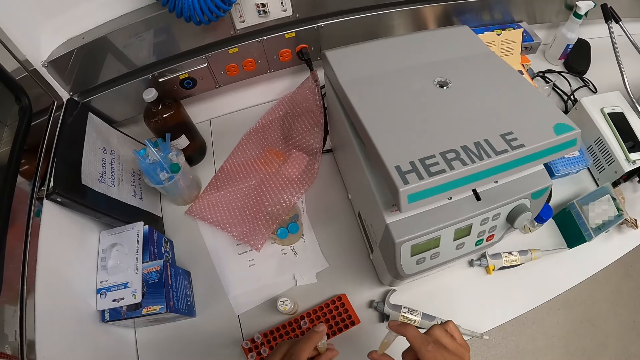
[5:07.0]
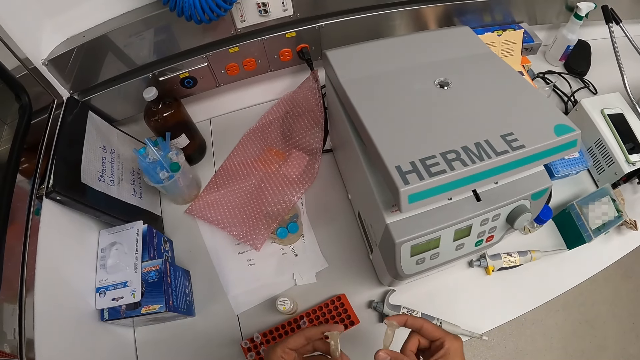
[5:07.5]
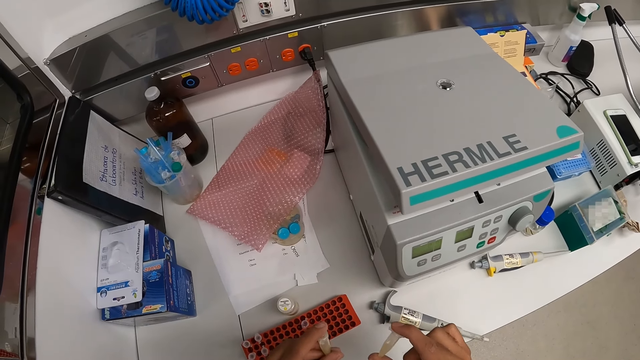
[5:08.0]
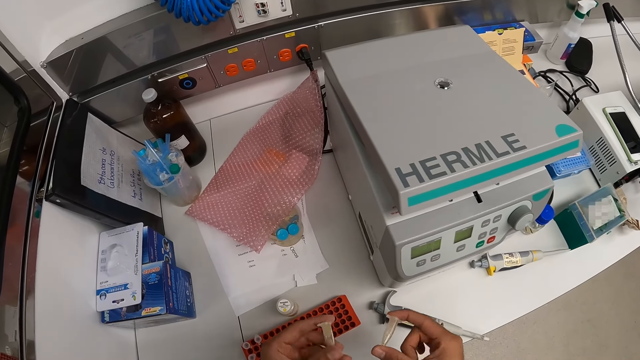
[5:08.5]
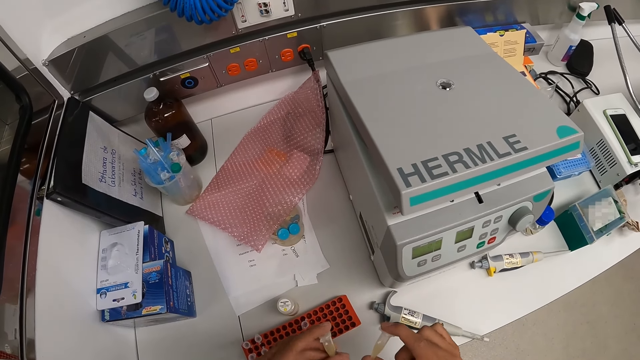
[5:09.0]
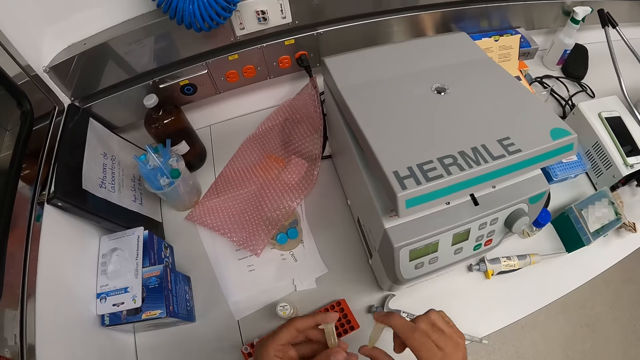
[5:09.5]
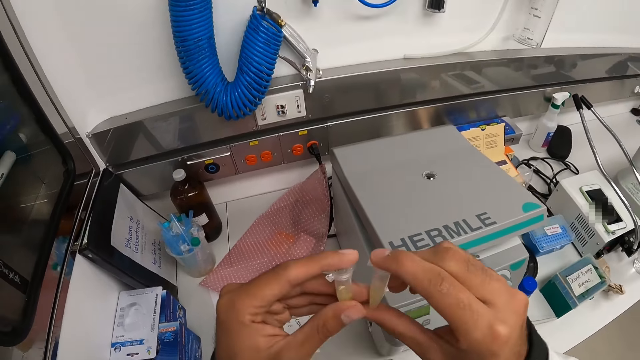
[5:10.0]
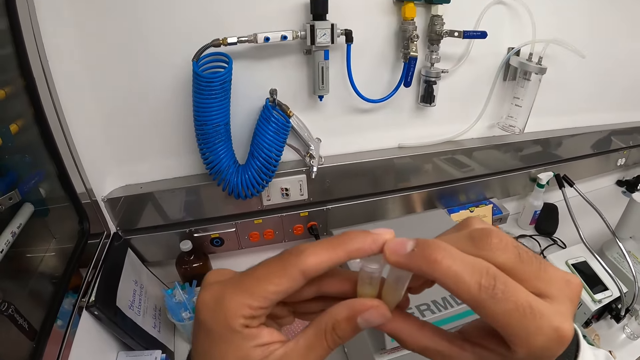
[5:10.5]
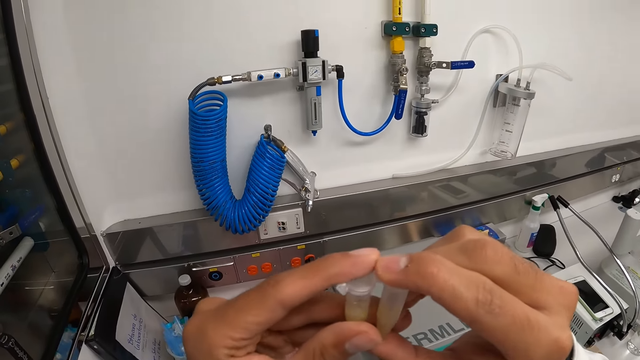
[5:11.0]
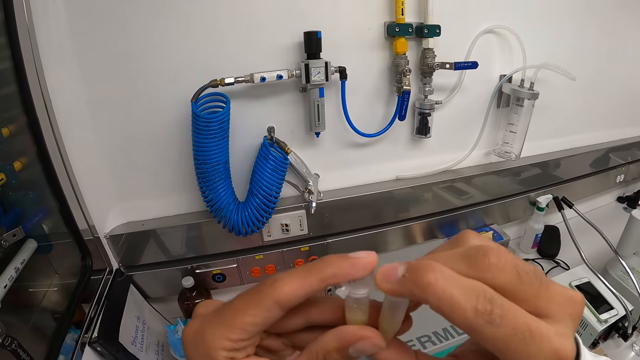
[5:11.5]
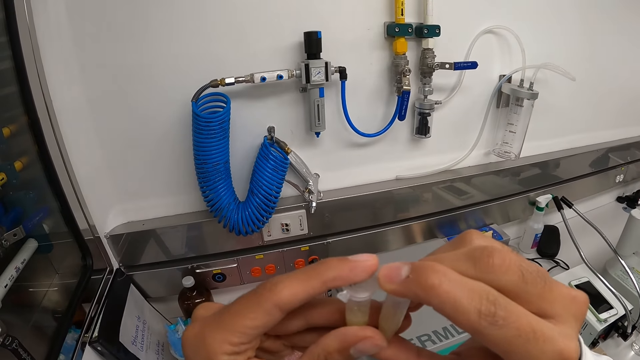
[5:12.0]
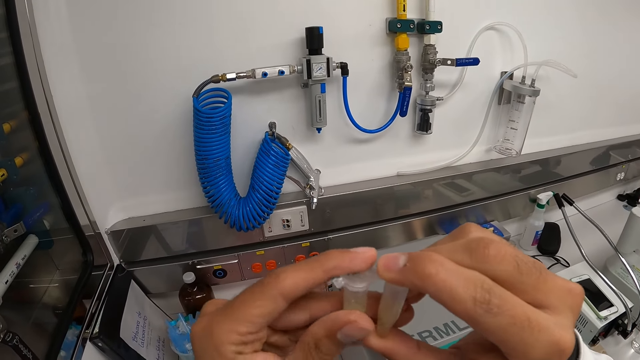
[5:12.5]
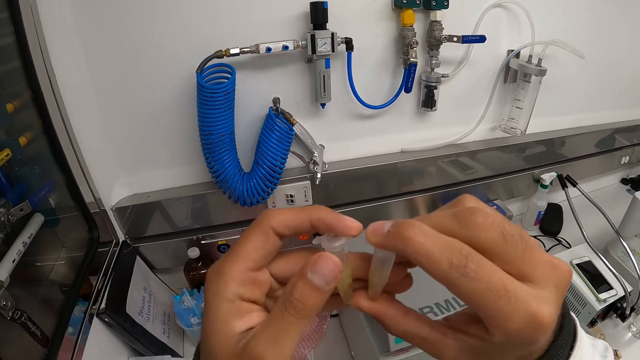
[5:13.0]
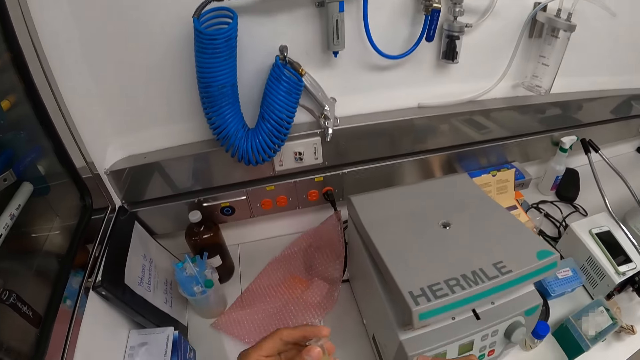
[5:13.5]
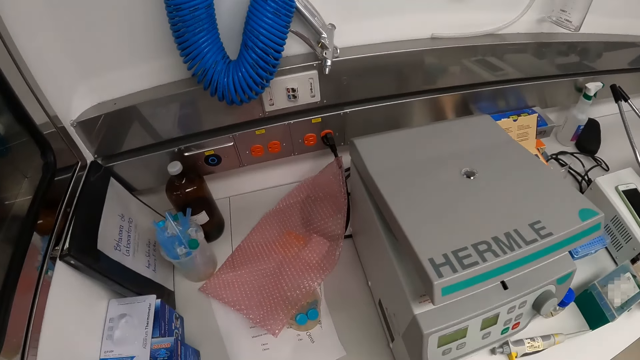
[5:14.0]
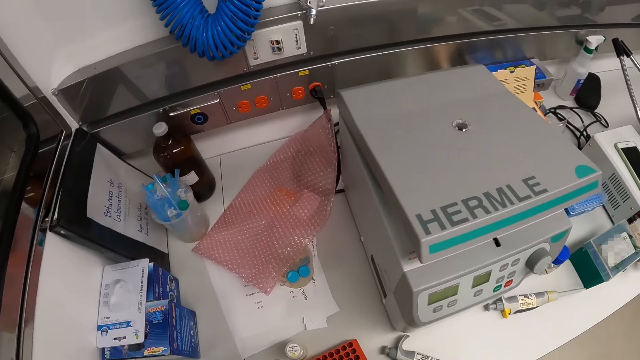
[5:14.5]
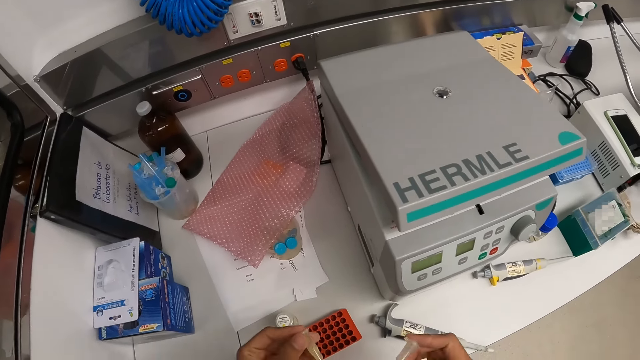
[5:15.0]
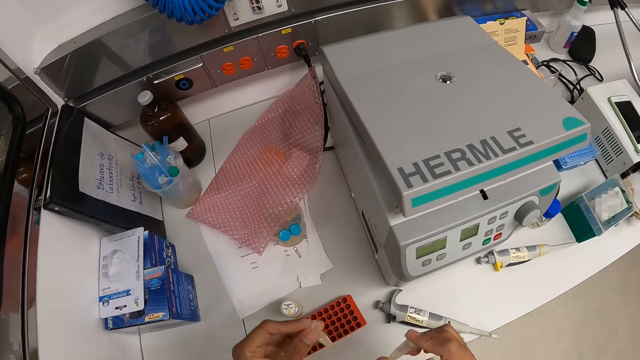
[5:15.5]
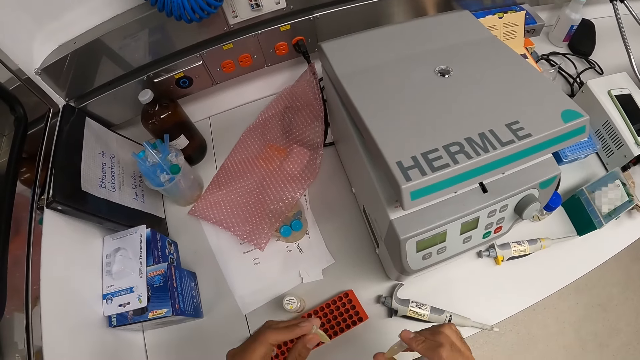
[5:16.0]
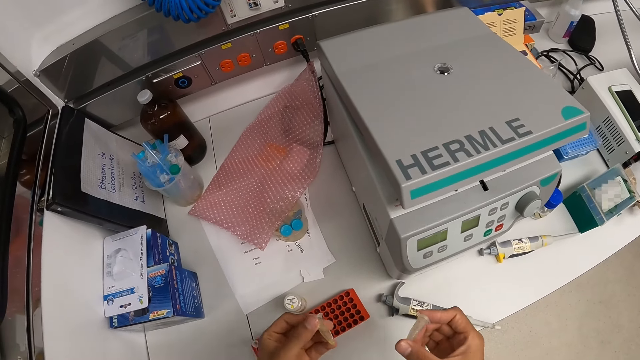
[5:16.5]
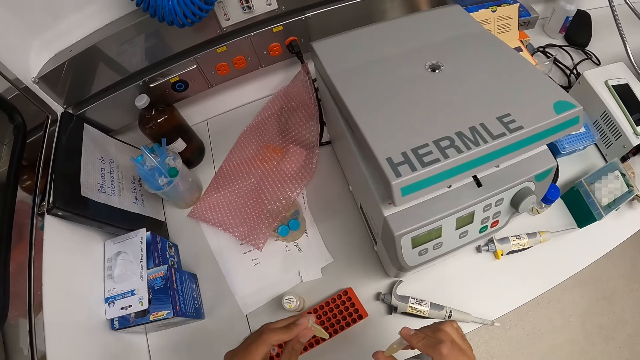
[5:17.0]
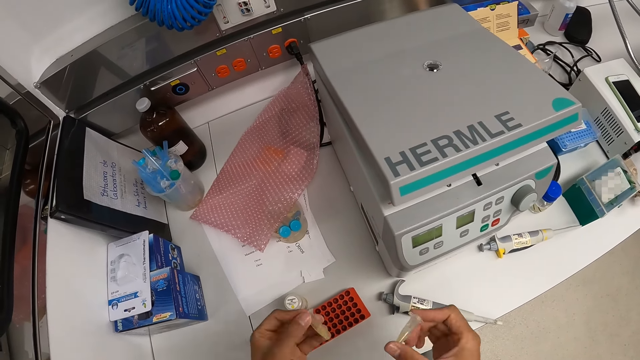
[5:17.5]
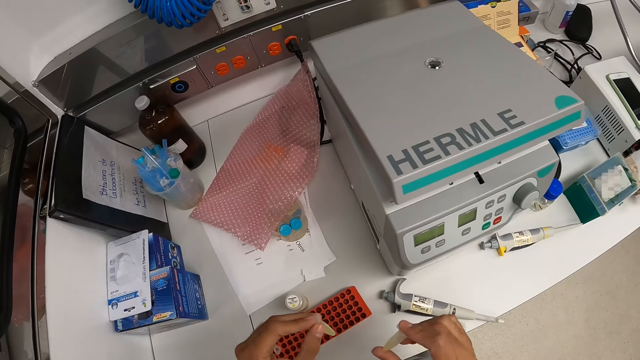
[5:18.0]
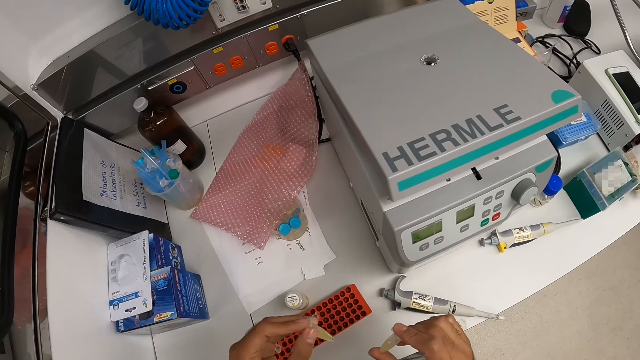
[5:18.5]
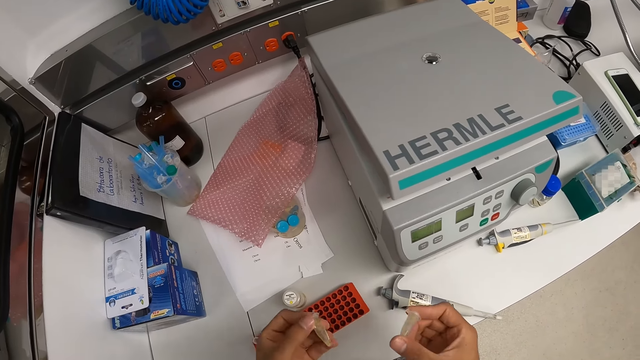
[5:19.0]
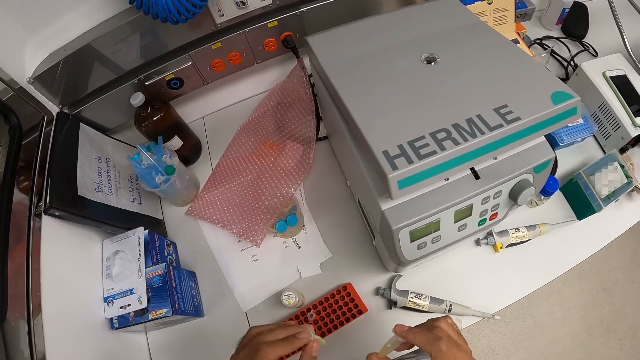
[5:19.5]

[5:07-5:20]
The camera wearer raises the microtubes or bottles in his hands up. He looks at the bottles. He lowers the microtube in both hands. He moves the bottles and shakes the microtubes in both hands.

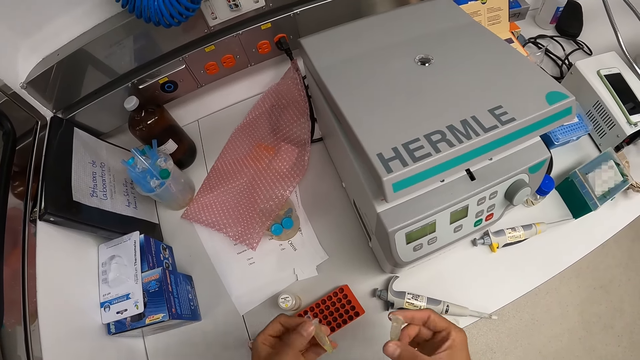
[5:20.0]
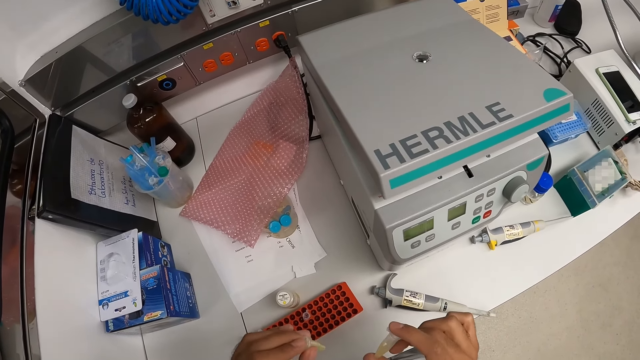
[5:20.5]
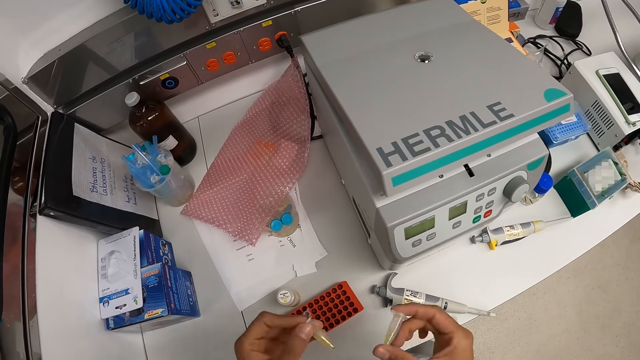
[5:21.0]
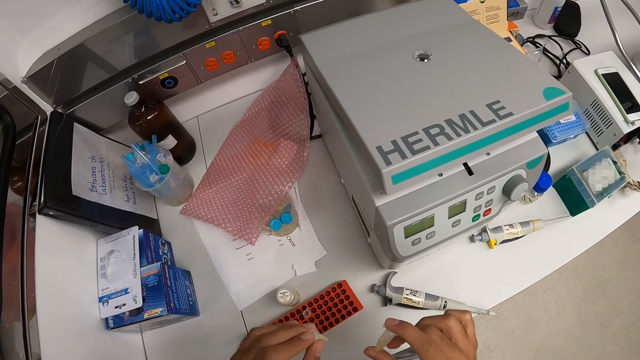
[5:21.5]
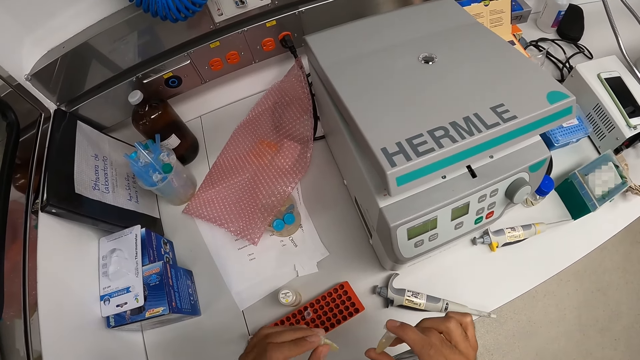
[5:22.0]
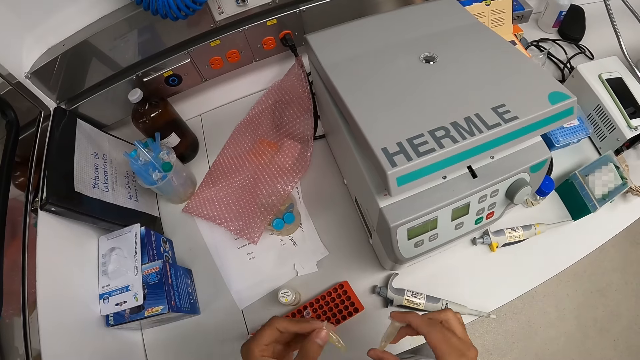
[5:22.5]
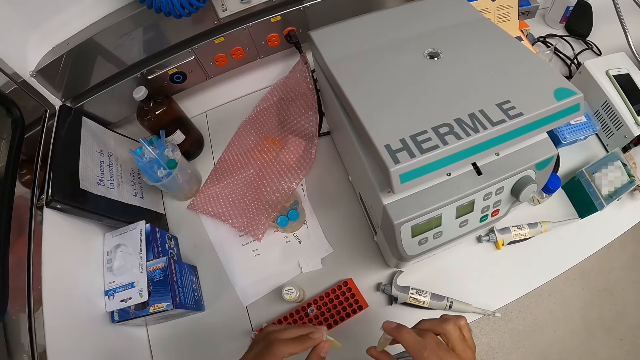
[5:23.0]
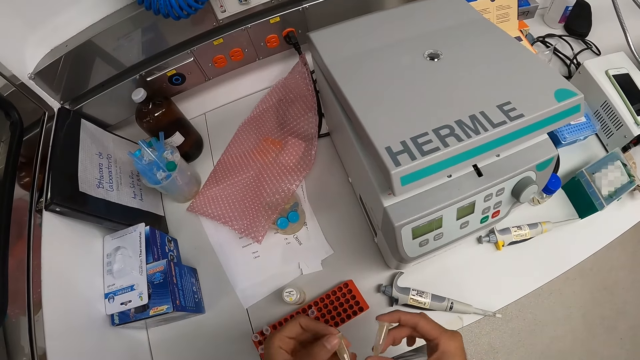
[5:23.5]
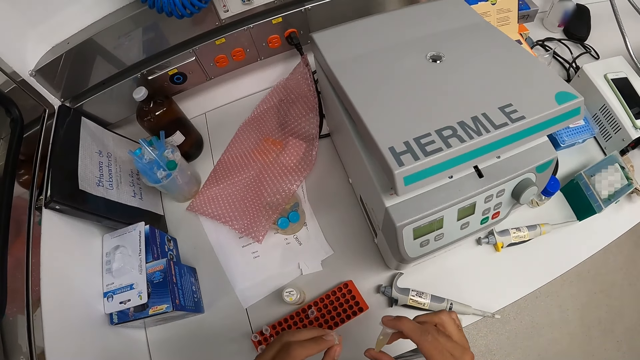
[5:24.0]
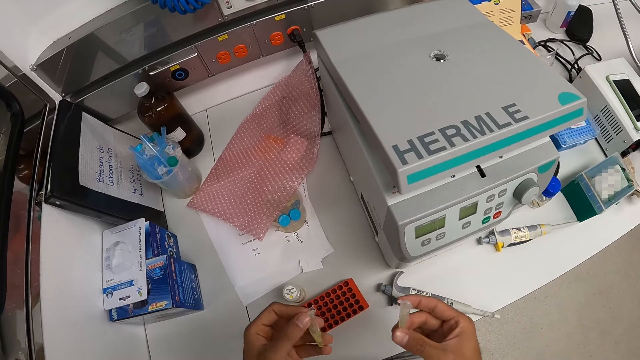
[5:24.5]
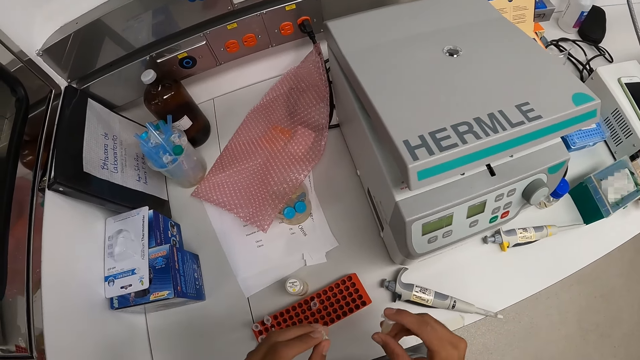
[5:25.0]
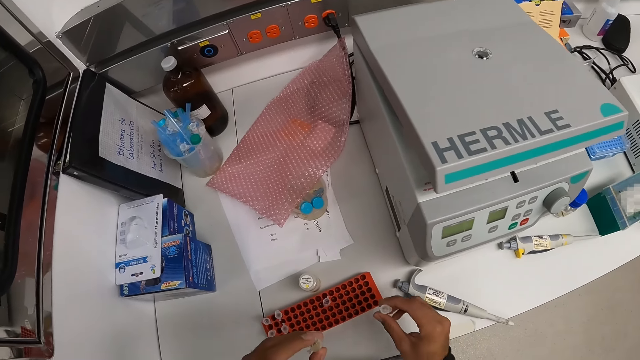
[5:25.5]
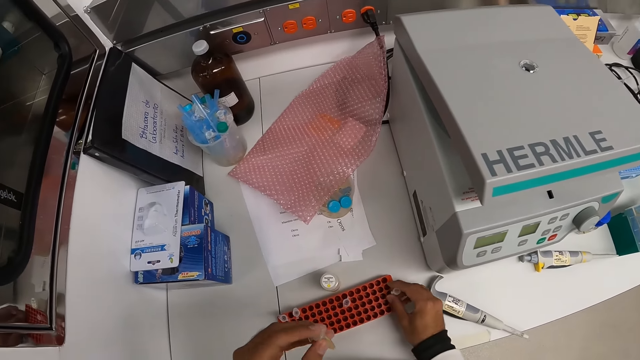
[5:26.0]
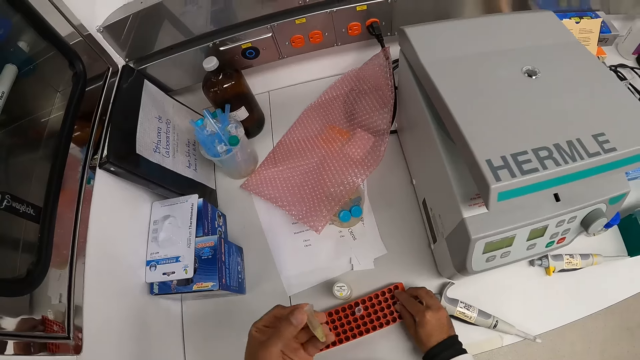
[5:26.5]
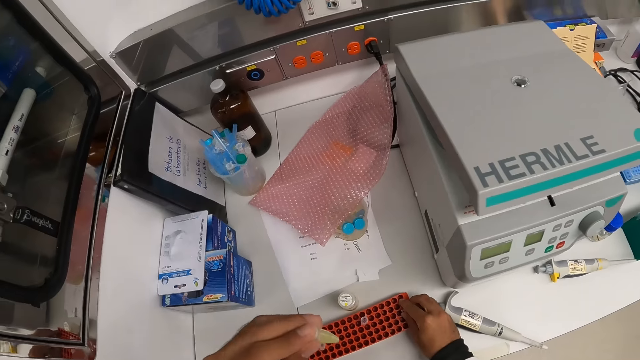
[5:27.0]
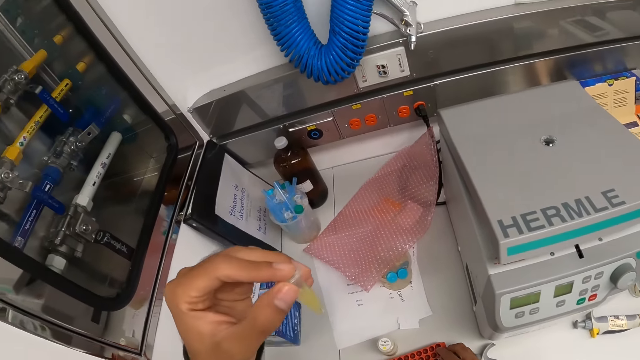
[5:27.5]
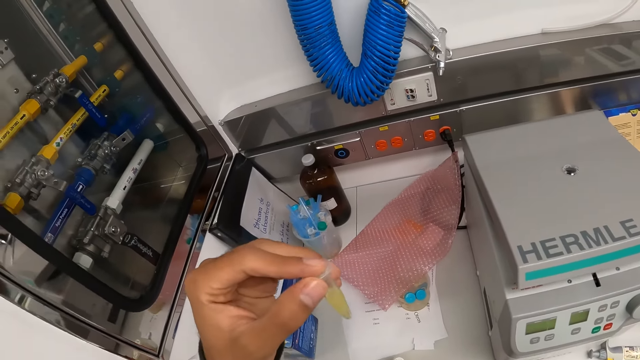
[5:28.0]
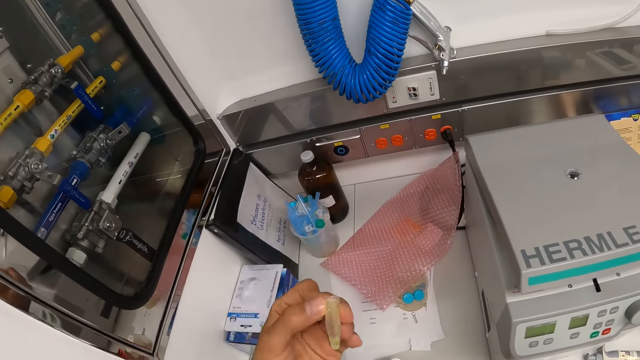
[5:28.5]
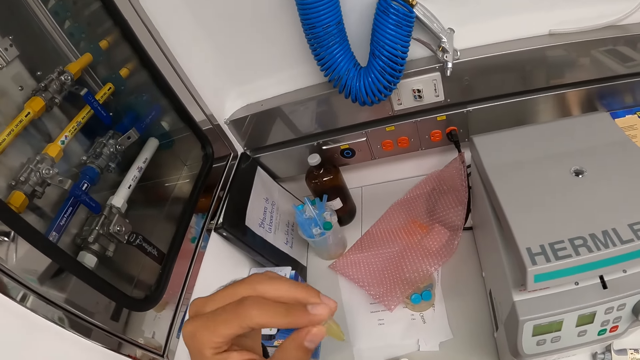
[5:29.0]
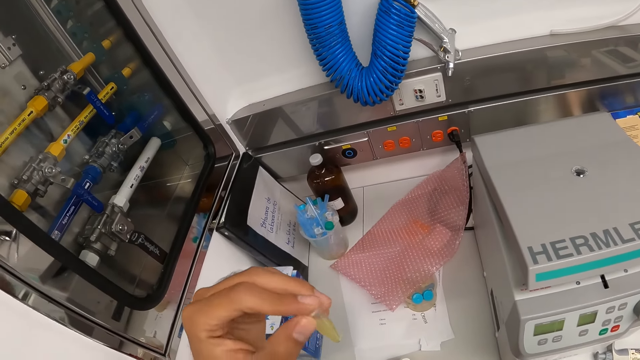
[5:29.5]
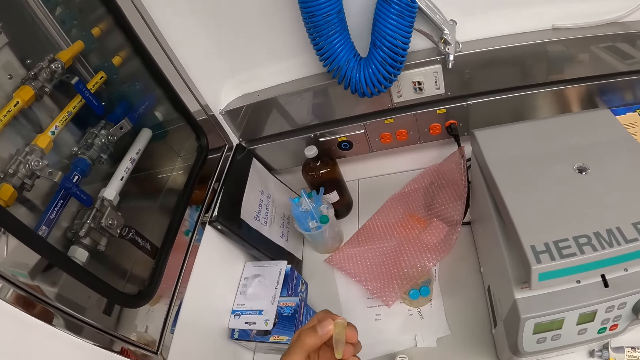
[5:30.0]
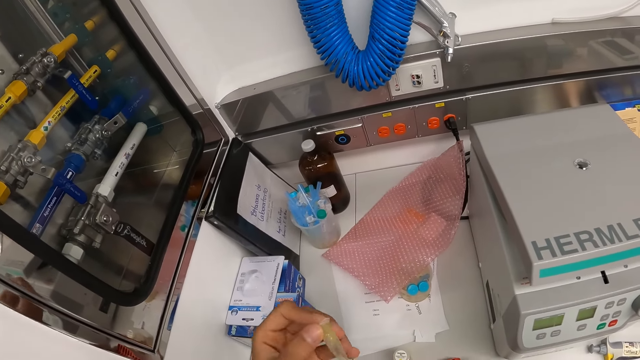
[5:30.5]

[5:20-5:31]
The camera wearer places the microtube or bottle in his right hand in the rack on the table. He moves the bottle and shakes the microtubes in his left hand. He lifts the bottle, looks at the bottle, and shakes the bottle.
